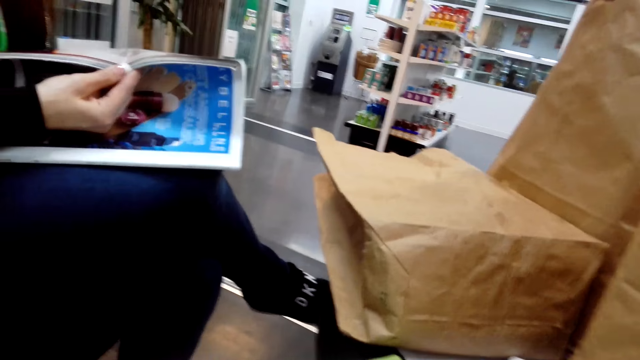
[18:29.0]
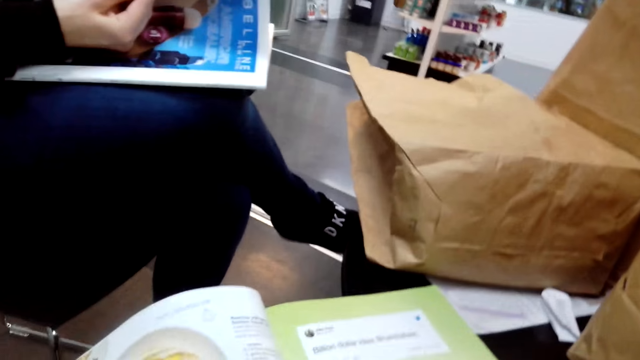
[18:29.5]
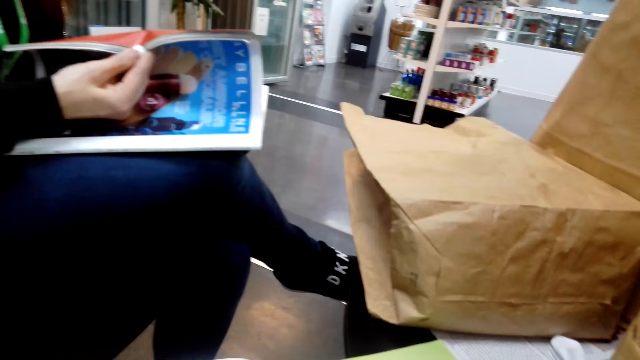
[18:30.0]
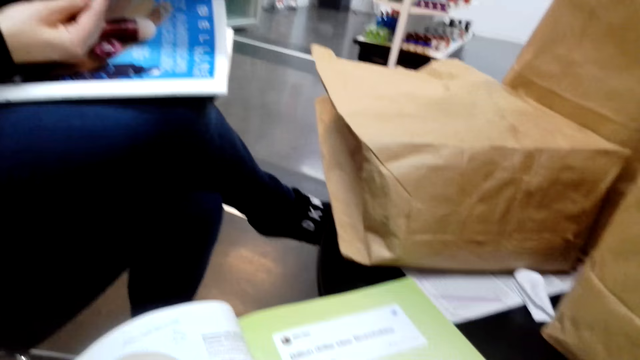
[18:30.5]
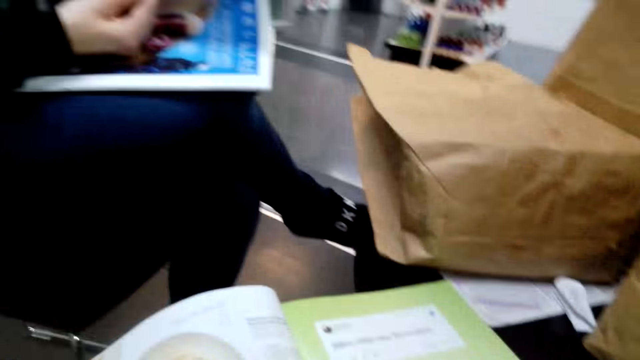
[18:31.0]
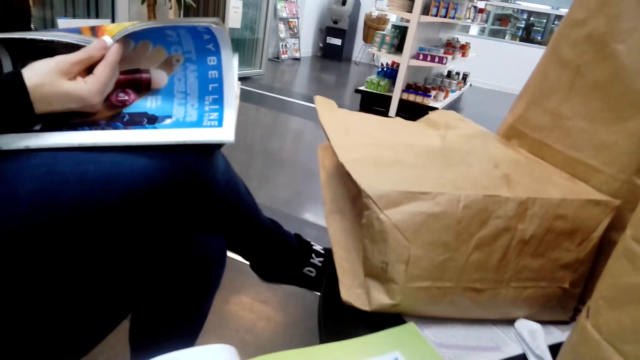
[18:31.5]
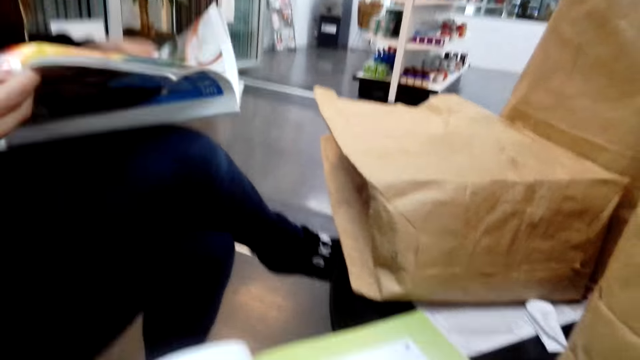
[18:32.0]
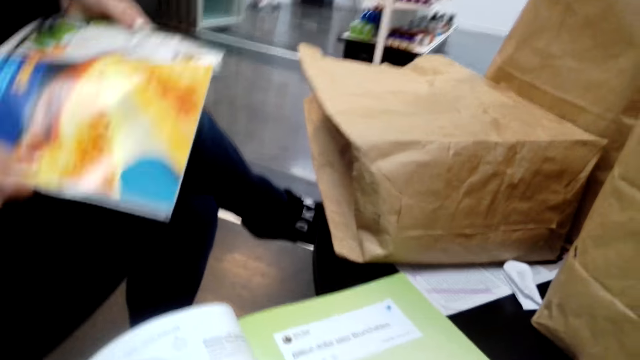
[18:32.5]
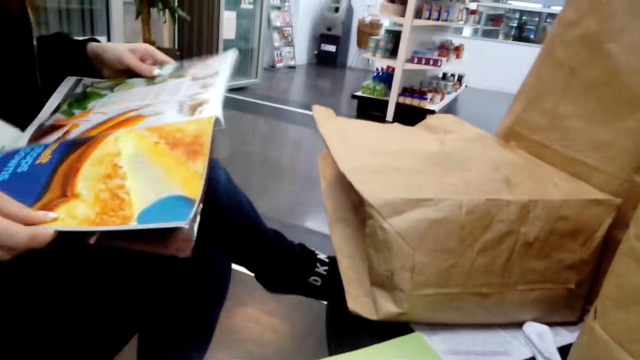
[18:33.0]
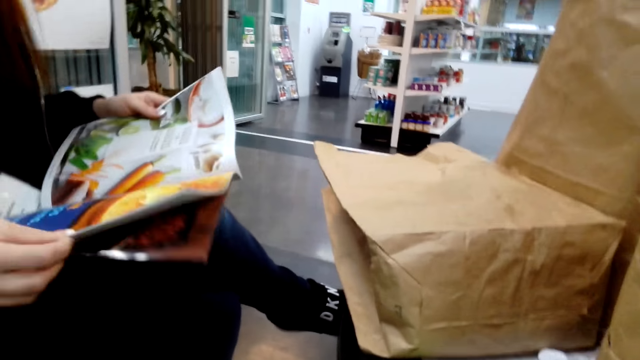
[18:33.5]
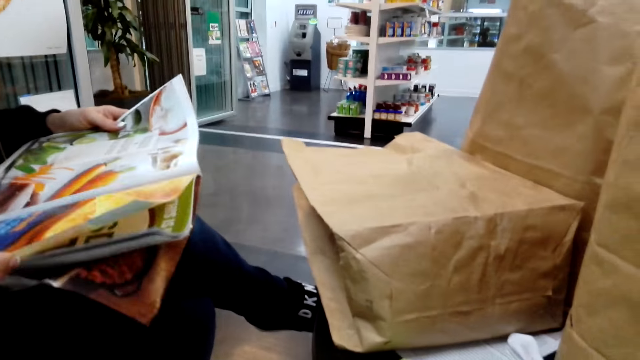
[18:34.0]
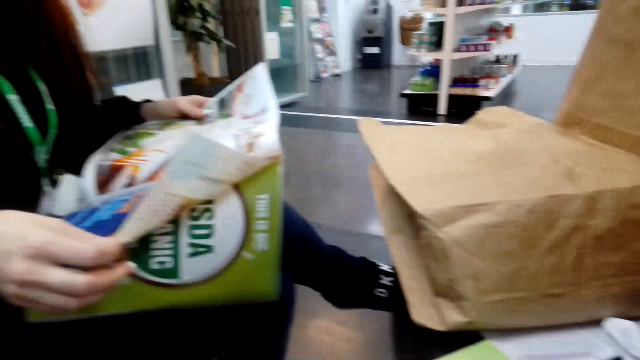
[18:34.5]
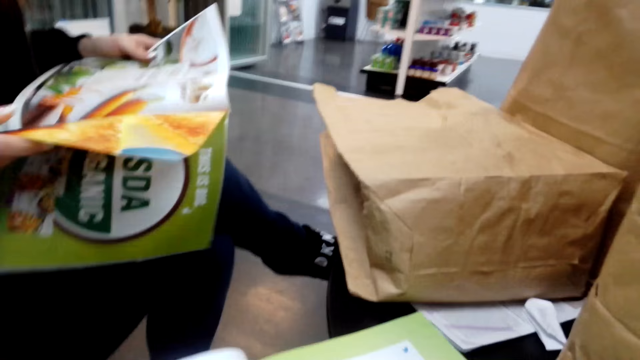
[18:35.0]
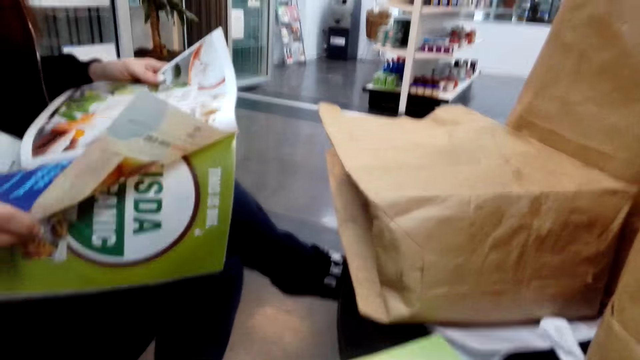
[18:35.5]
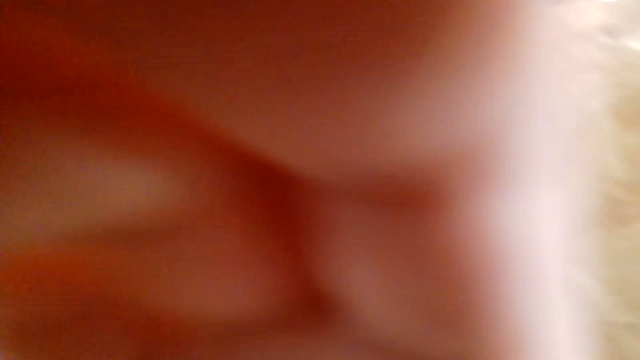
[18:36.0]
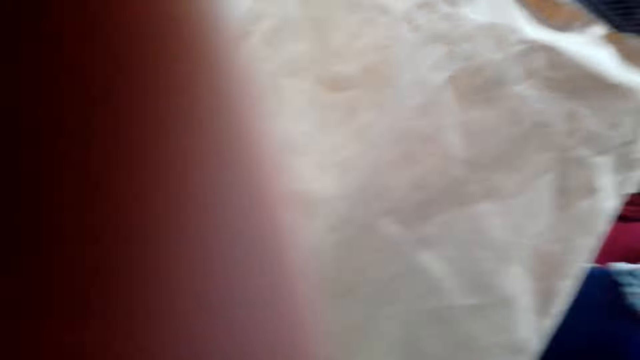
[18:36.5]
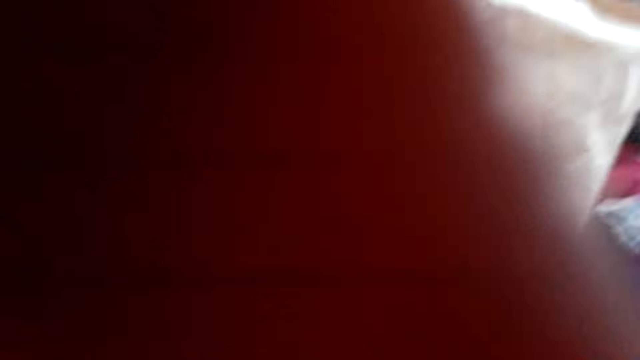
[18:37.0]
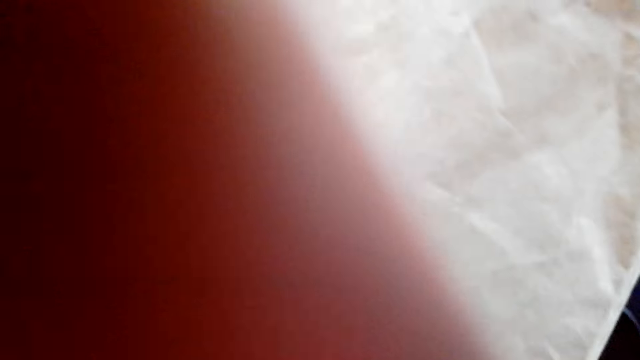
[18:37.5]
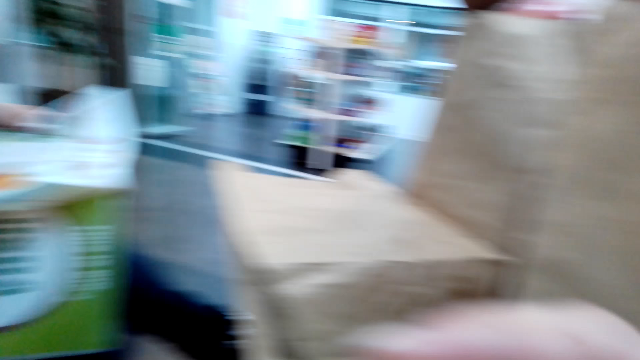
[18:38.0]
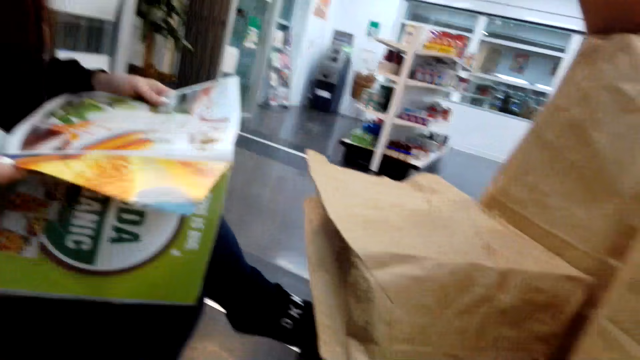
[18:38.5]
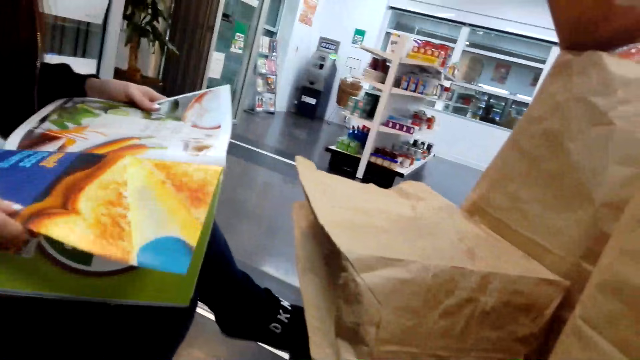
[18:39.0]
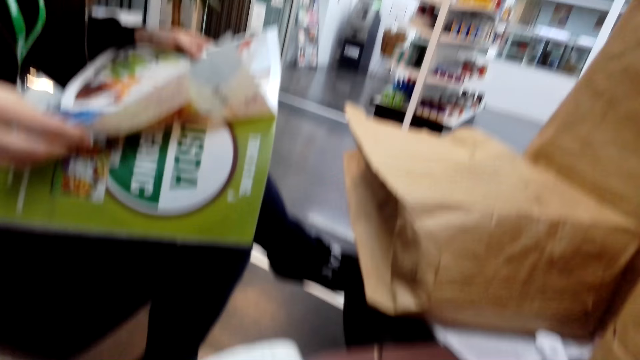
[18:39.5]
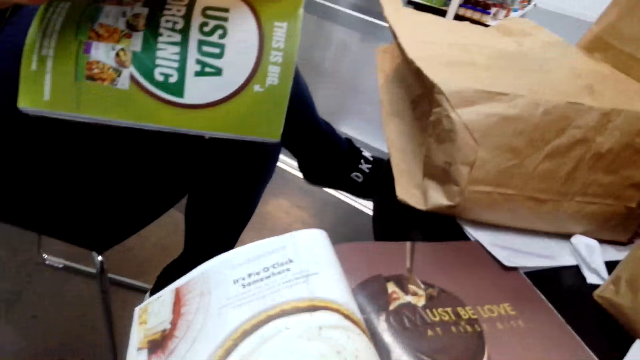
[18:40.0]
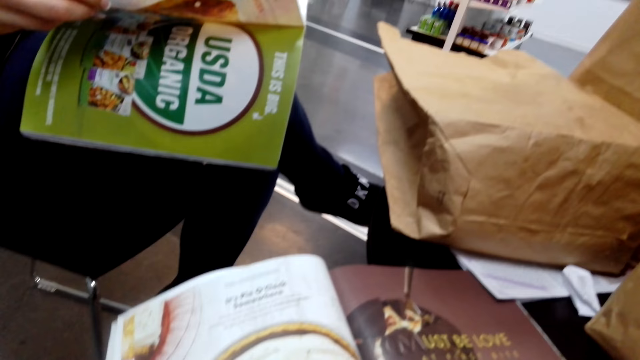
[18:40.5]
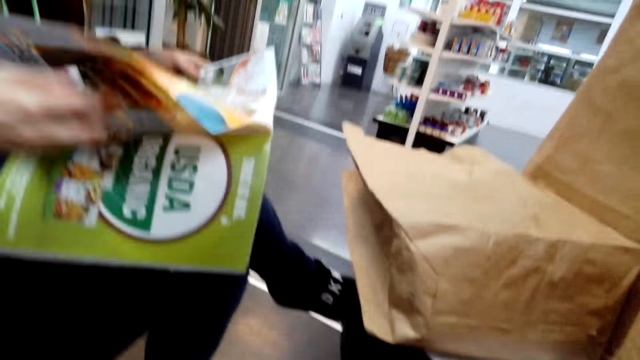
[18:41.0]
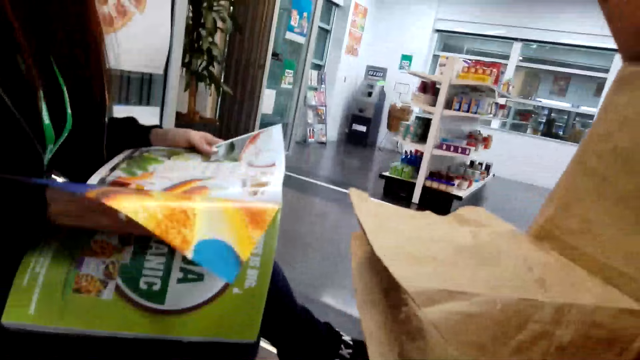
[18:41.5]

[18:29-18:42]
The woman holds the pamphlet and opens the pamphlet. The camera wearer adjusts the camera. She lifts her hand. The woman flips through the magazine. The woman flips through the magazine again. The camera wearer converses with the woman. She flips through the magazine.

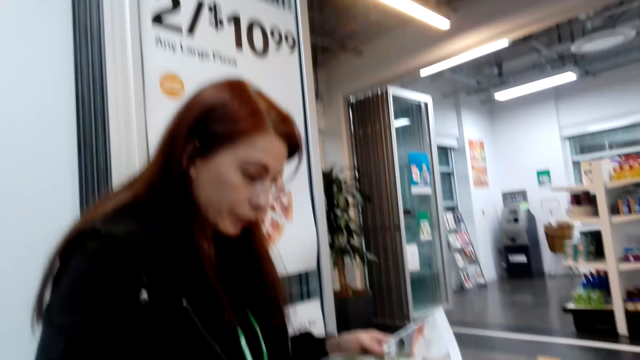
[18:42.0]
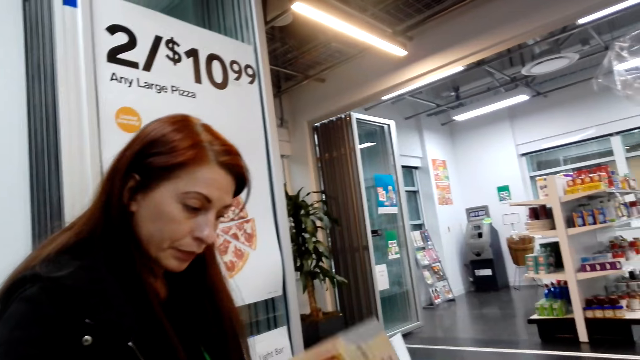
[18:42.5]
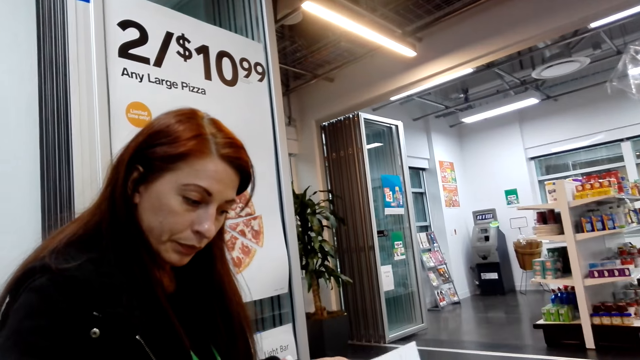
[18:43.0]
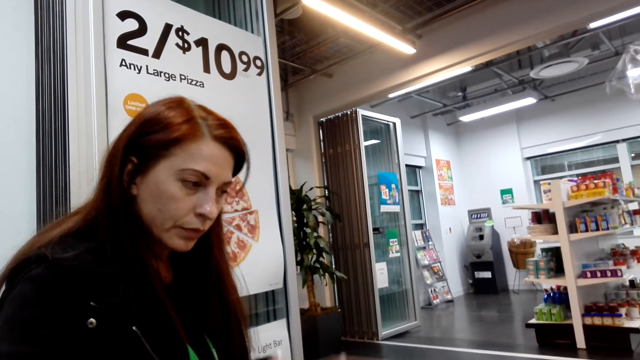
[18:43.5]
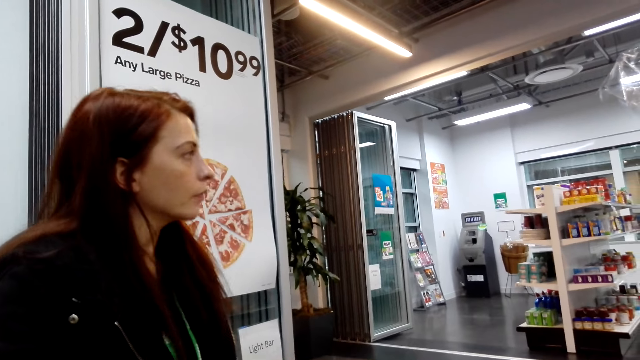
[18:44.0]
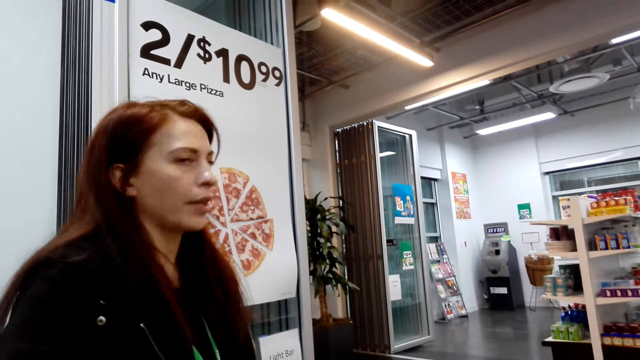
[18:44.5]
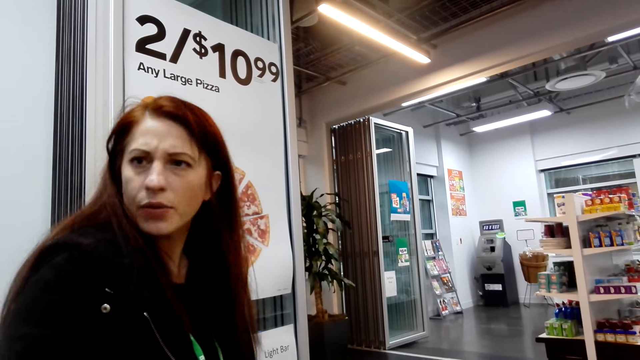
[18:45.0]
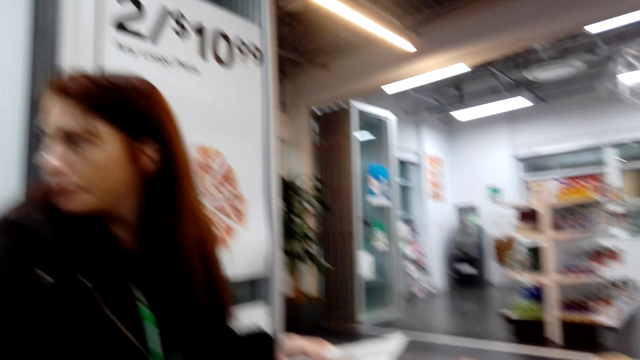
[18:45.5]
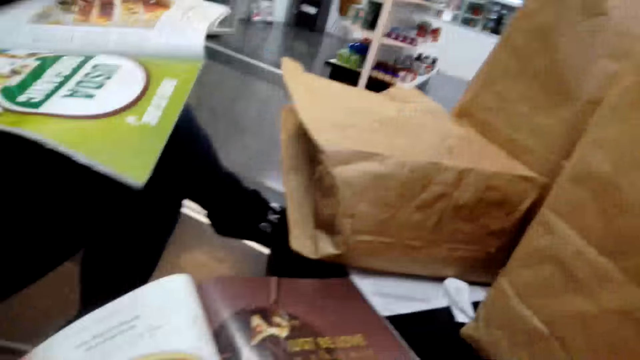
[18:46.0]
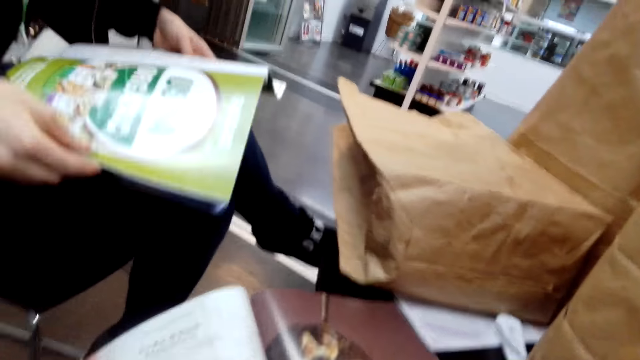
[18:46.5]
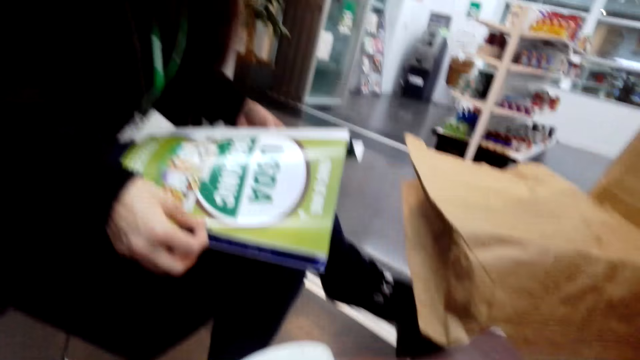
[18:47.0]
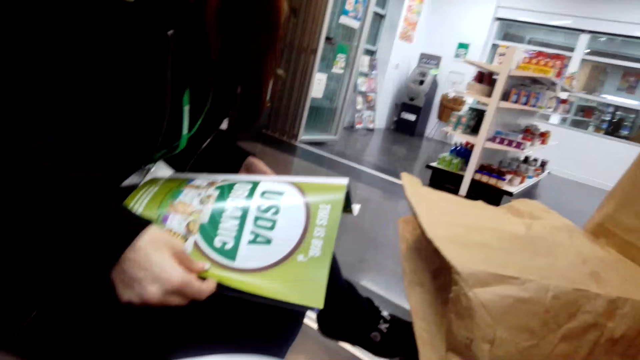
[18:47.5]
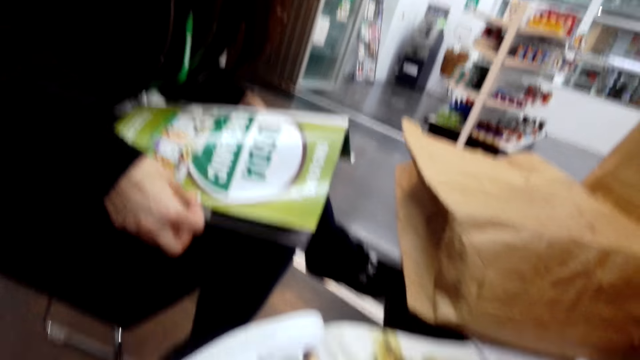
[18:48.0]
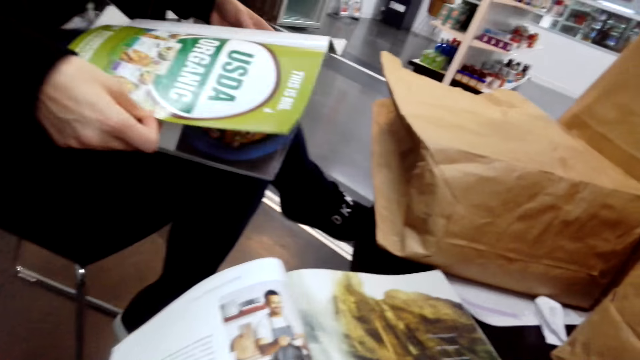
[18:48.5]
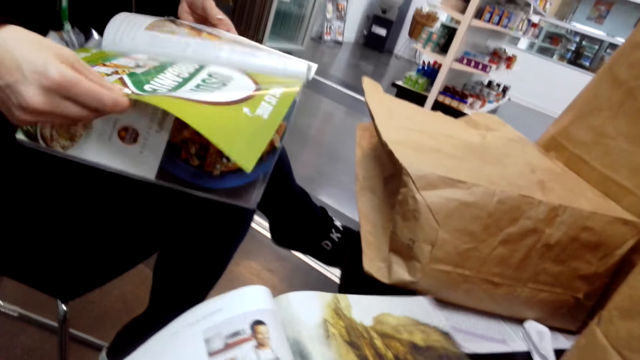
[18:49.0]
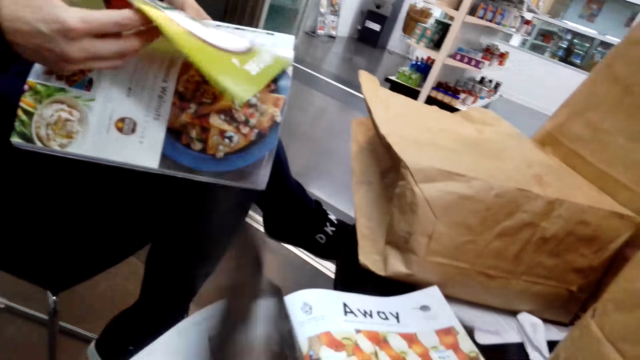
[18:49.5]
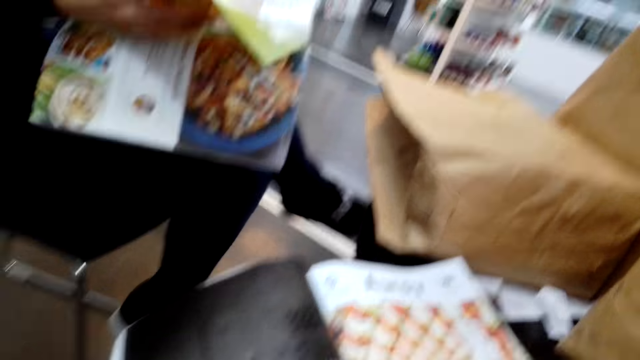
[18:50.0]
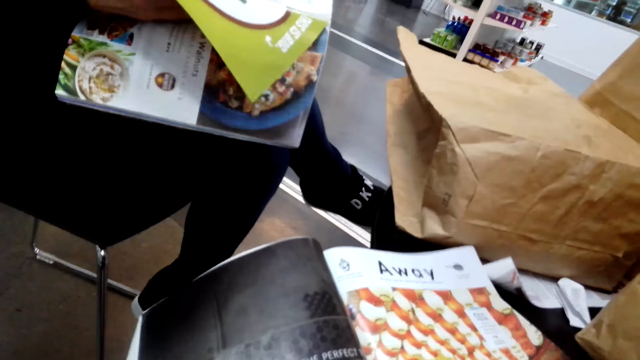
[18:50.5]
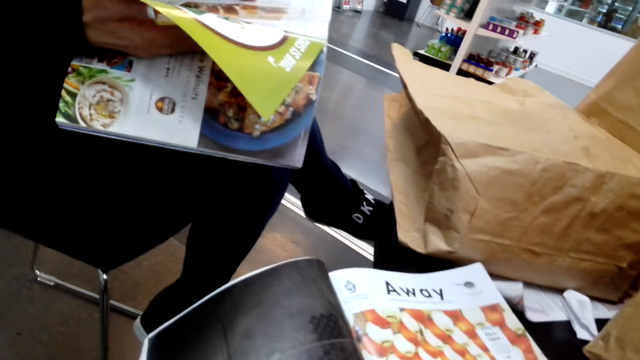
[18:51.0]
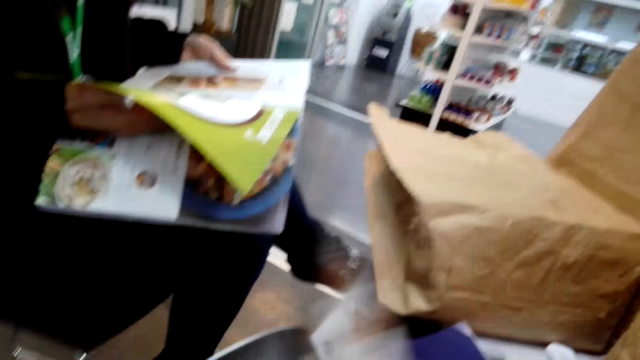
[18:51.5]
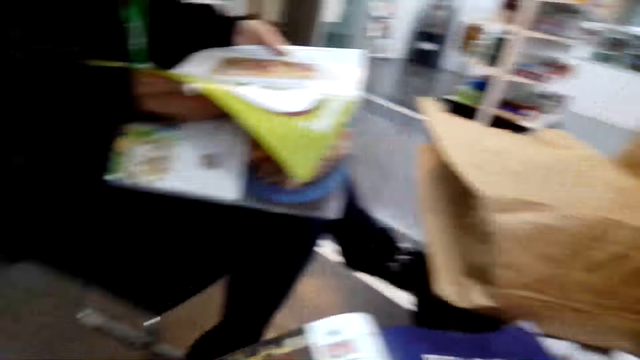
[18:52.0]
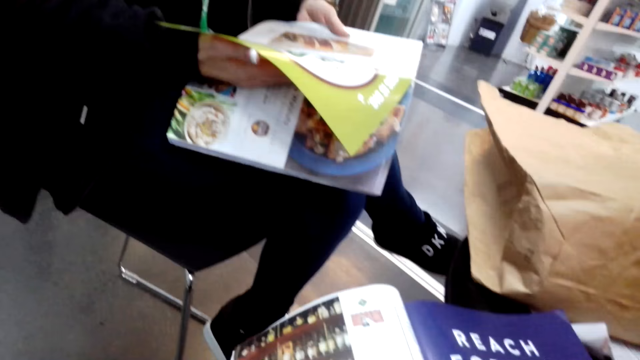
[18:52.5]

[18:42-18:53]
The camera wearer looks at the woman. They turn into the next page.
